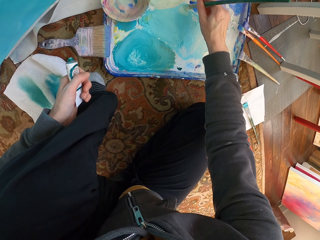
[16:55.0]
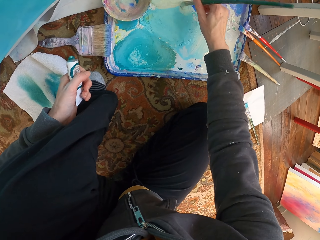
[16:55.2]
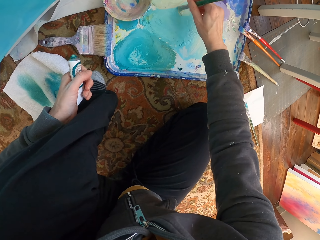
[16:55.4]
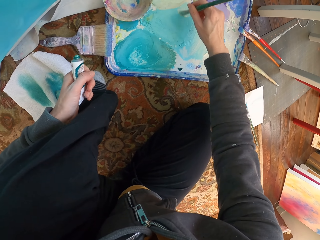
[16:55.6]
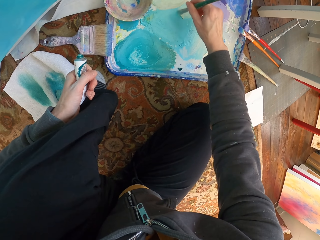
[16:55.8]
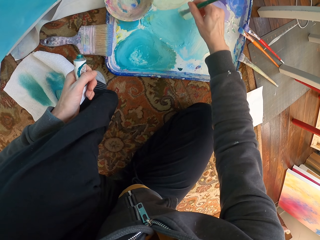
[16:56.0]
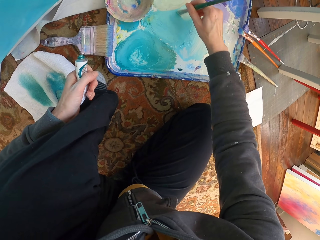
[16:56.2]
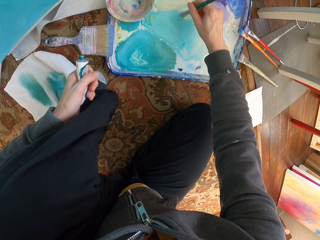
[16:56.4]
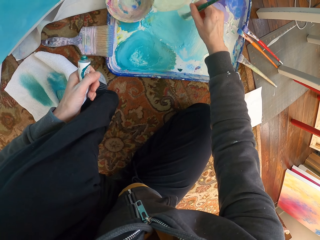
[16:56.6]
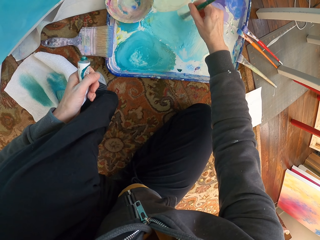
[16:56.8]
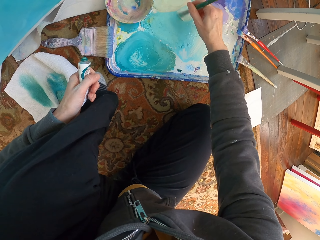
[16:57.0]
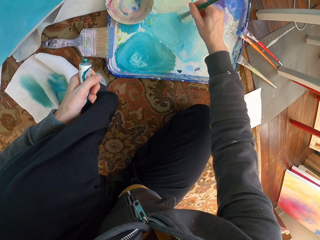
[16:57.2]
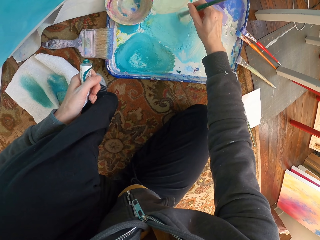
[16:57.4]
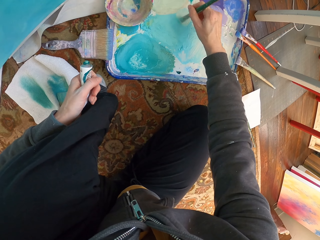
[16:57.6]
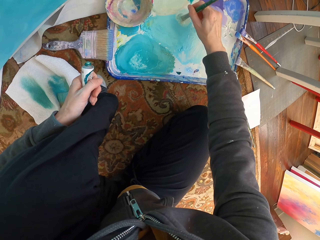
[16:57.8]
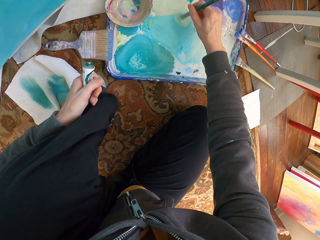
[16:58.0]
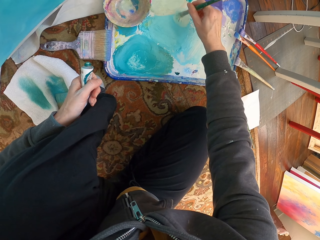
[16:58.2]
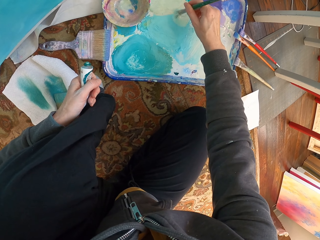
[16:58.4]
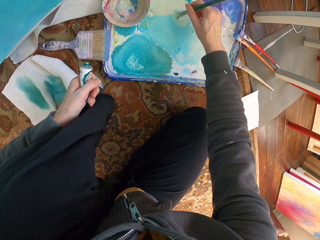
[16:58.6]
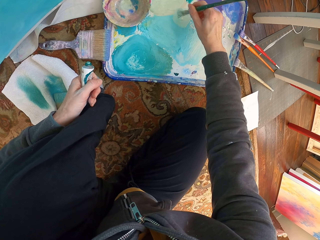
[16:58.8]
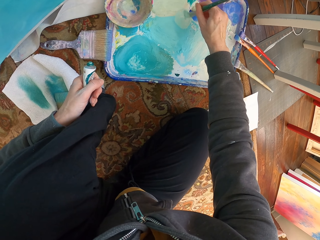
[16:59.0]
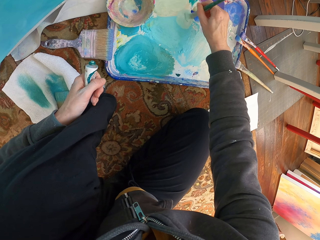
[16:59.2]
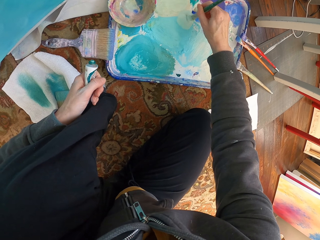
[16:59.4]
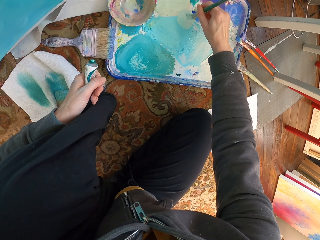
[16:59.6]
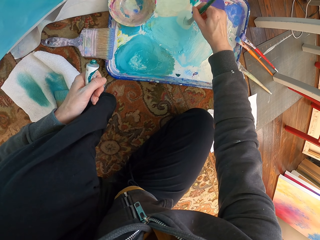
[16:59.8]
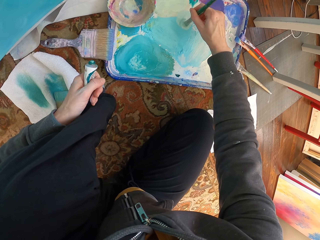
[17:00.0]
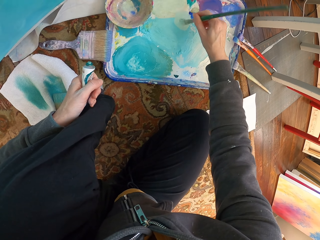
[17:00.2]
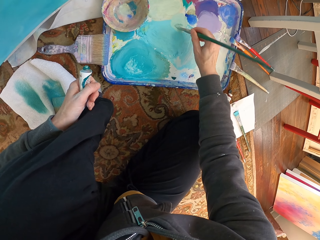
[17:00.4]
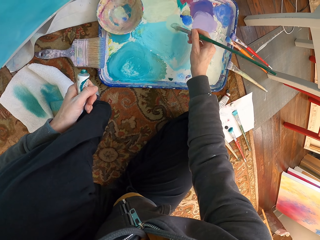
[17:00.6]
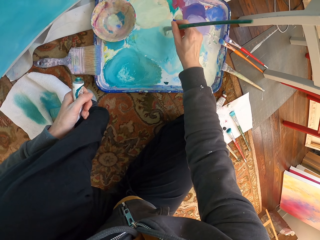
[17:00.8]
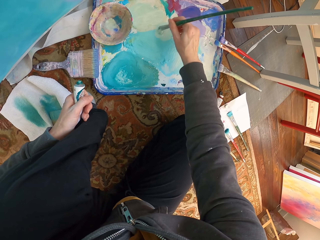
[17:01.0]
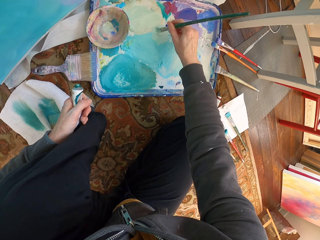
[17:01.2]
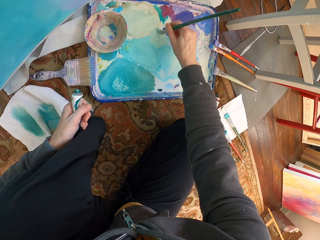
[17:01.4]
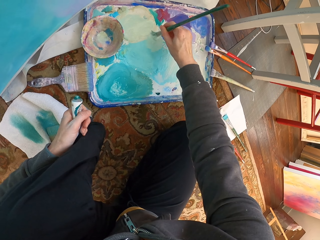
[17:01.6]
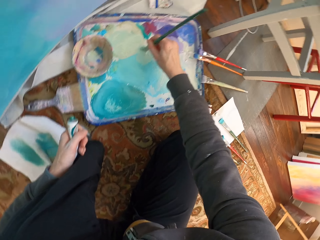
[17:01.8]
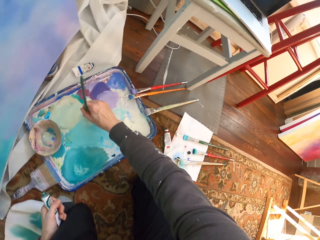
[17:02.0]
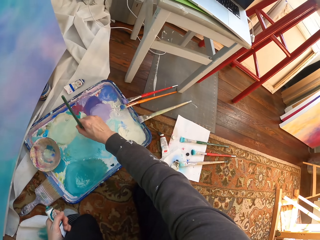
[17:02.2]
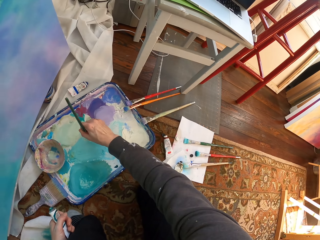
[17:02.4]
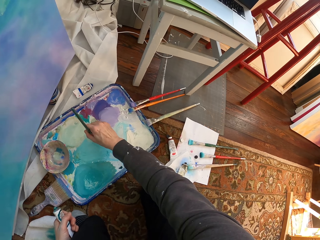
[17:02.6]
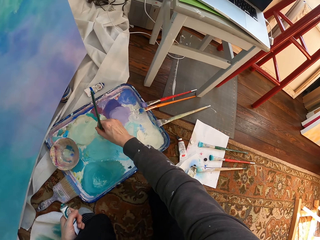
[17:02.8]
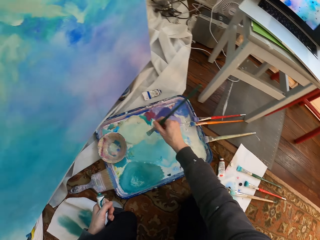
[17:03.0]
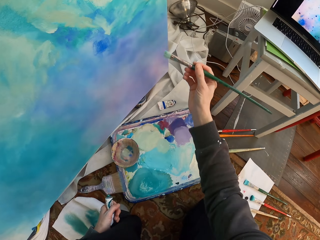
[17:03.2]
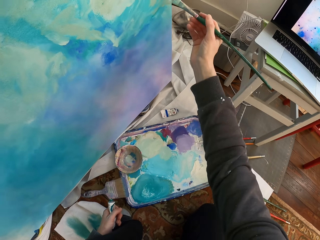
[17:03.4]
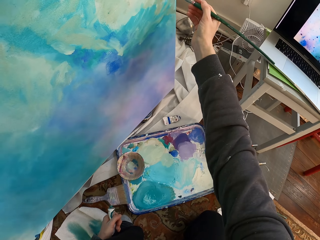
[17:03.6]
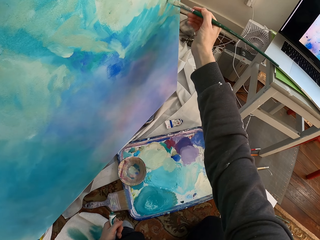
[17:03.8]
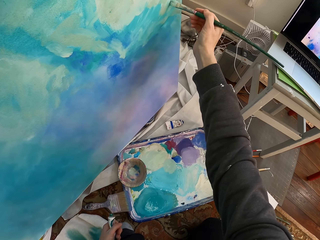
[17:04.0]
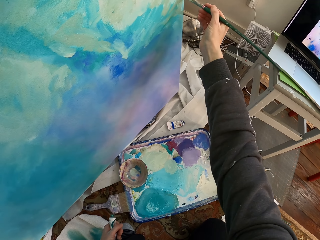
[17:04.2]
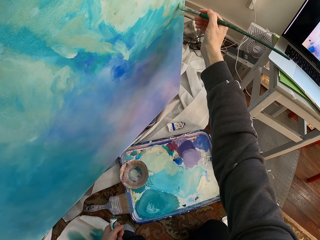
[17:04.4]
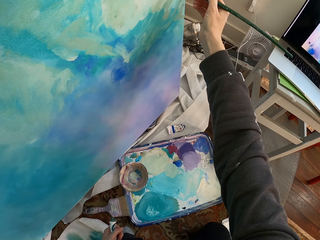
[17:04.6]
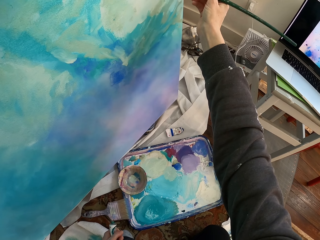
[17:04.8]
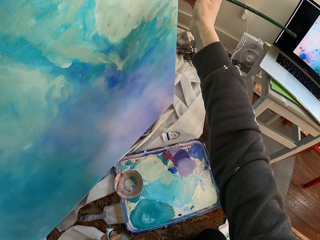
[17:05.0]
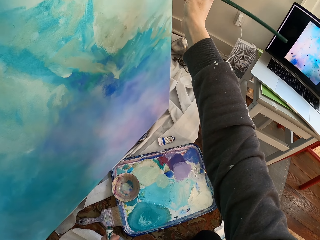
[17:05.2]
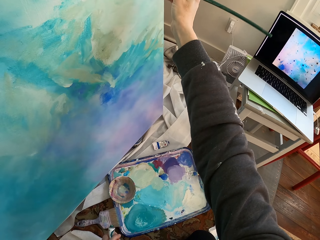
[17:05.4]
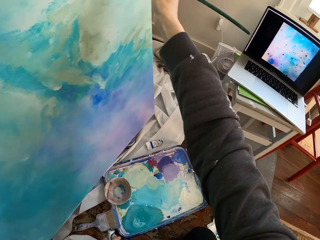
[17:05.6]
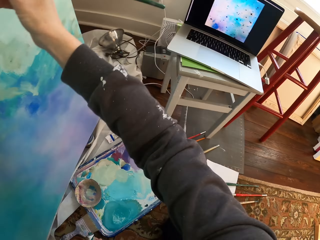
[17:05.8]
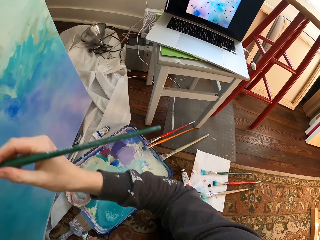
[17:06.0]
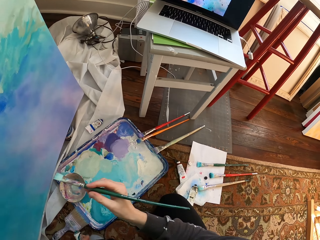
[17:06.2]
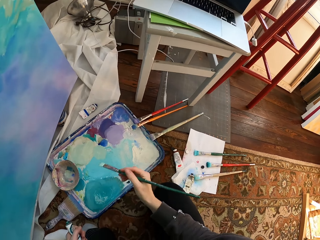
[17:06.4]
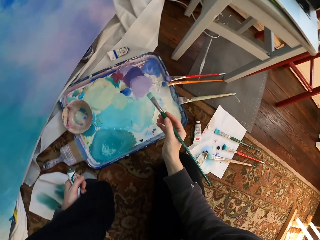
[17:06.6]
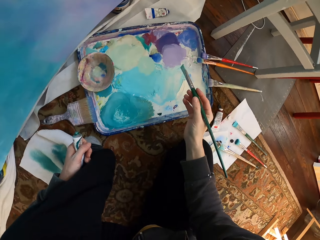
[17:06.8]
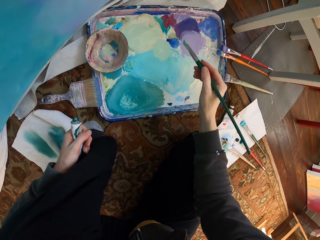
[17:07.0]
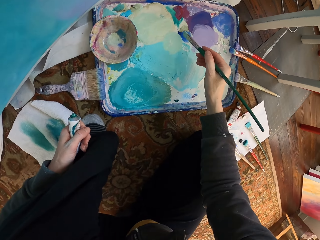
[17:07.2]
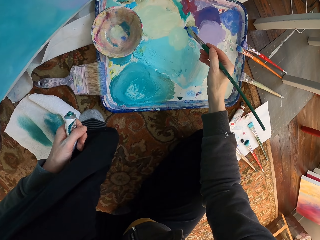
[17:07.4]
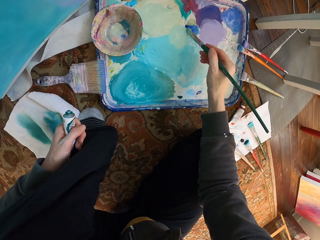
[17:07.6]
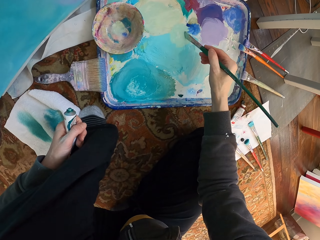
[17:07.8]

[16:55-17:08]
The camera wearer mixes paint. They move the brush on the paint. They paint the board.

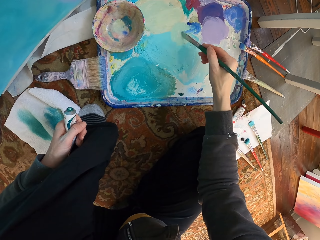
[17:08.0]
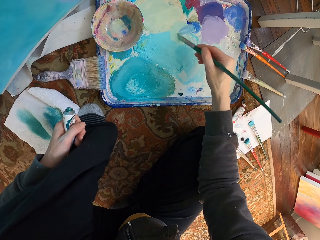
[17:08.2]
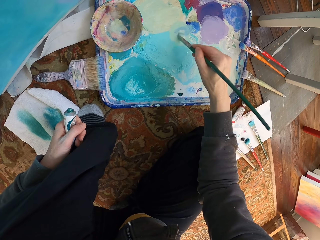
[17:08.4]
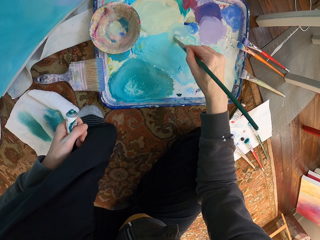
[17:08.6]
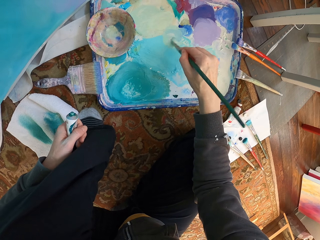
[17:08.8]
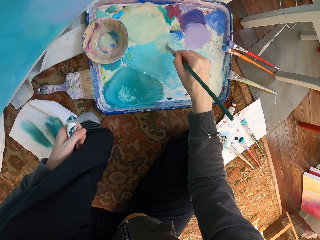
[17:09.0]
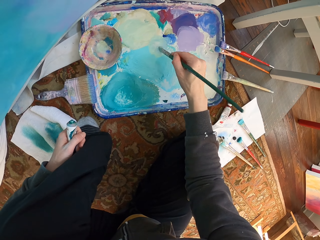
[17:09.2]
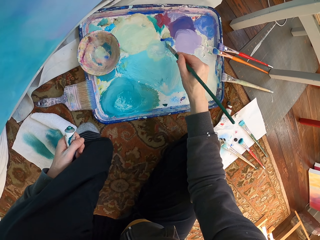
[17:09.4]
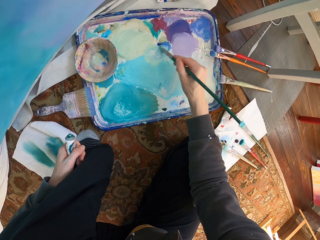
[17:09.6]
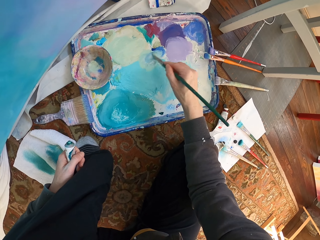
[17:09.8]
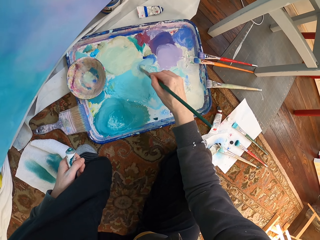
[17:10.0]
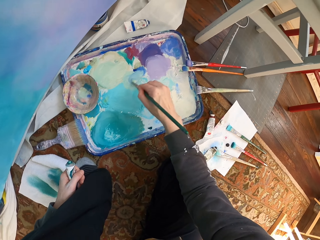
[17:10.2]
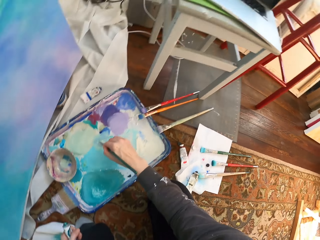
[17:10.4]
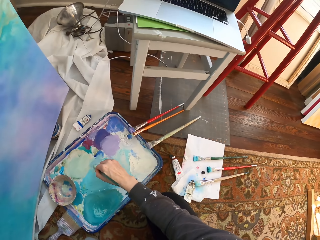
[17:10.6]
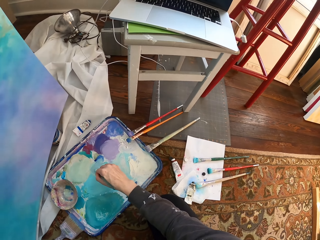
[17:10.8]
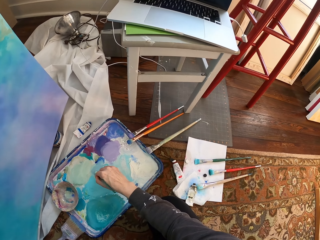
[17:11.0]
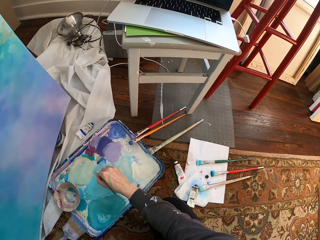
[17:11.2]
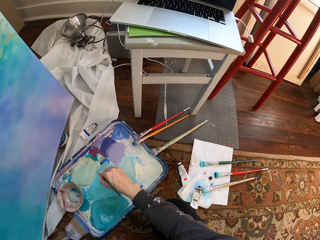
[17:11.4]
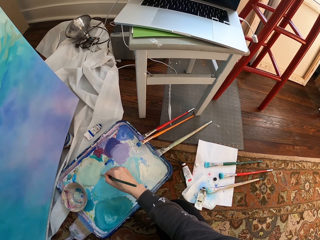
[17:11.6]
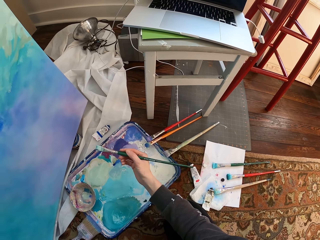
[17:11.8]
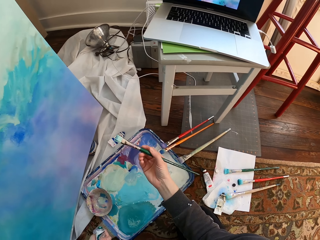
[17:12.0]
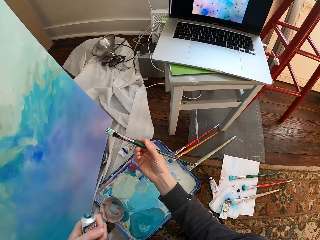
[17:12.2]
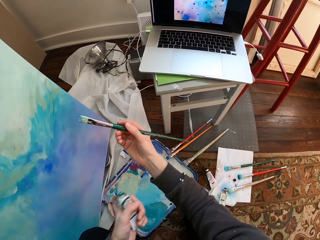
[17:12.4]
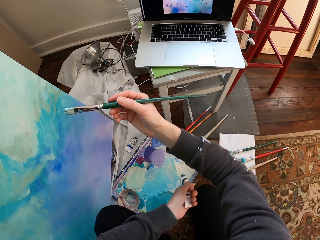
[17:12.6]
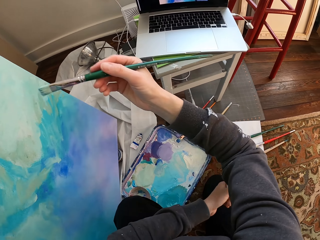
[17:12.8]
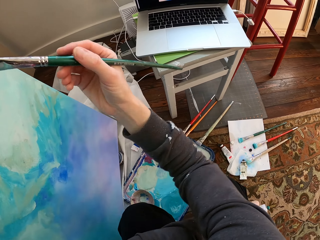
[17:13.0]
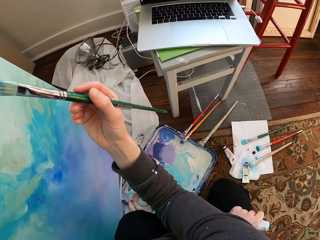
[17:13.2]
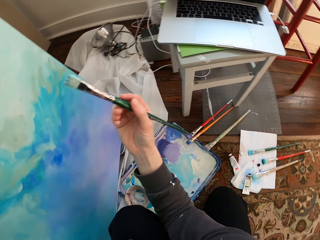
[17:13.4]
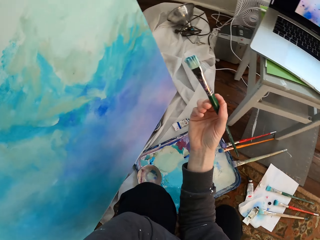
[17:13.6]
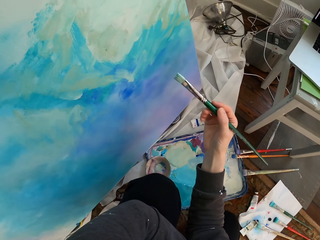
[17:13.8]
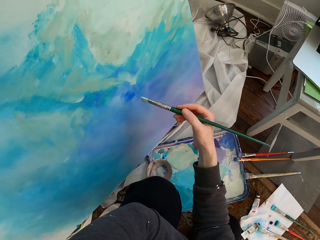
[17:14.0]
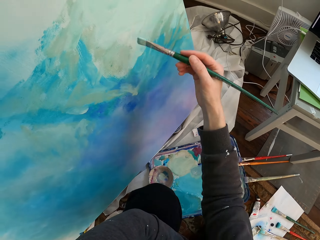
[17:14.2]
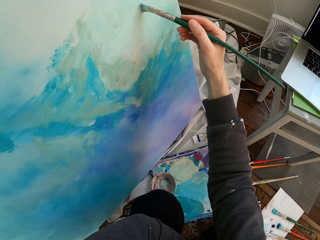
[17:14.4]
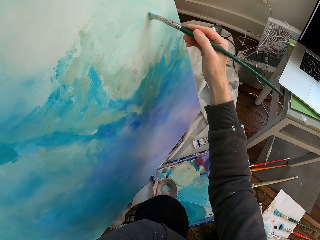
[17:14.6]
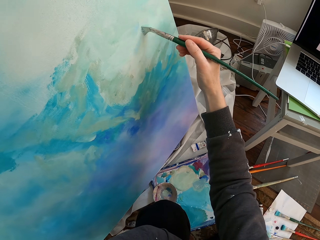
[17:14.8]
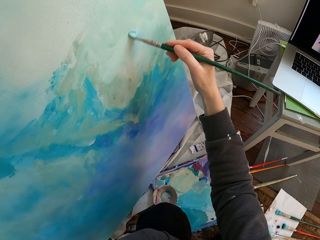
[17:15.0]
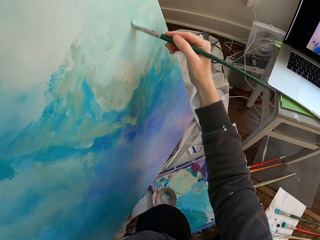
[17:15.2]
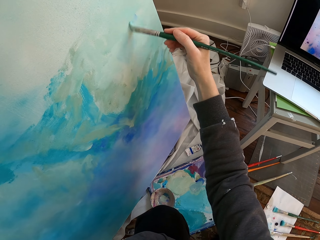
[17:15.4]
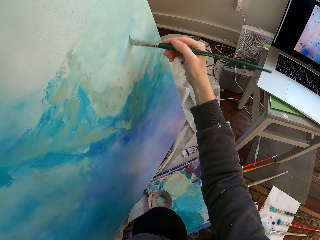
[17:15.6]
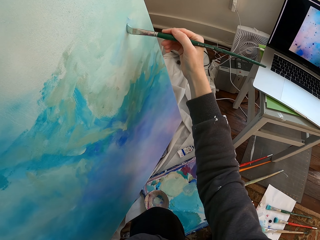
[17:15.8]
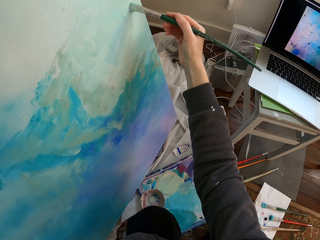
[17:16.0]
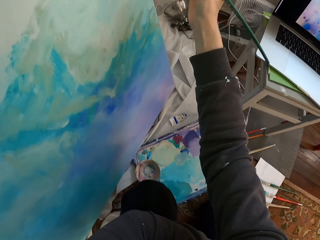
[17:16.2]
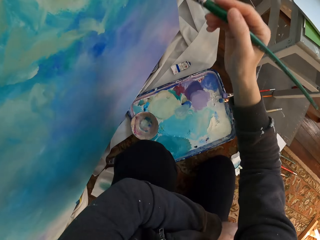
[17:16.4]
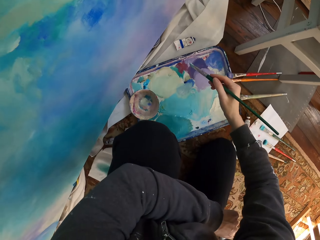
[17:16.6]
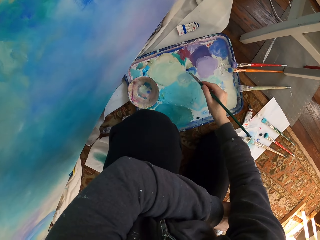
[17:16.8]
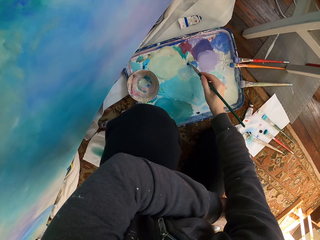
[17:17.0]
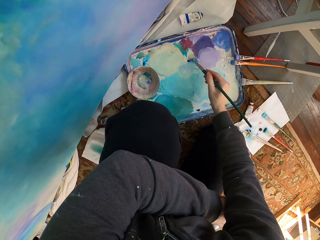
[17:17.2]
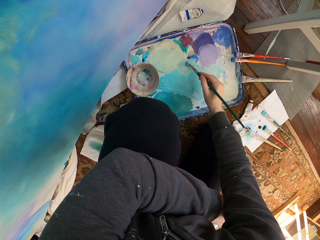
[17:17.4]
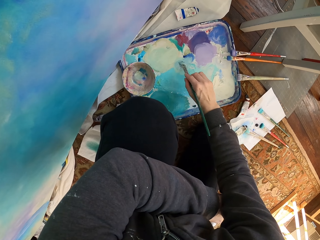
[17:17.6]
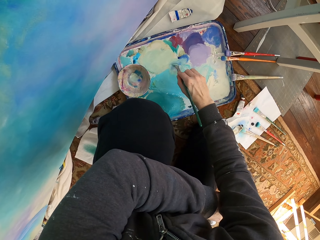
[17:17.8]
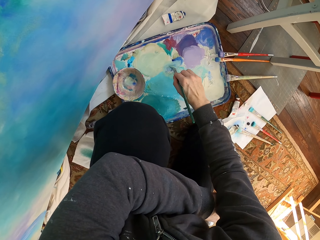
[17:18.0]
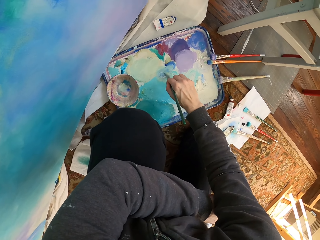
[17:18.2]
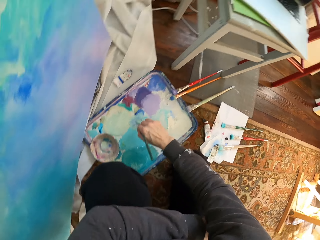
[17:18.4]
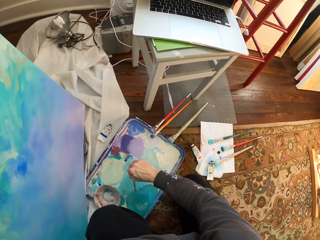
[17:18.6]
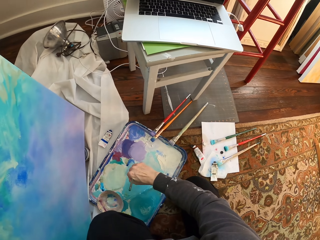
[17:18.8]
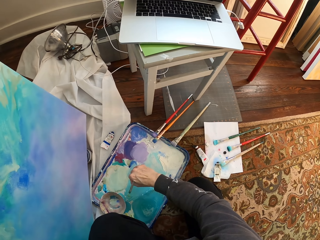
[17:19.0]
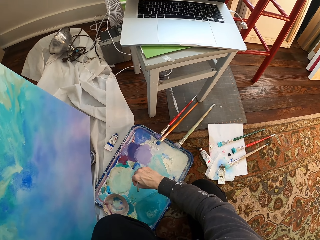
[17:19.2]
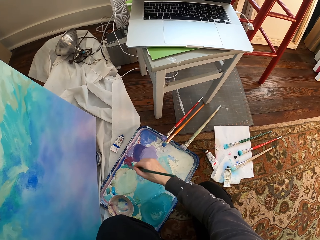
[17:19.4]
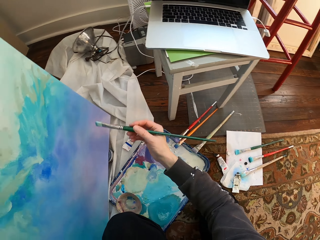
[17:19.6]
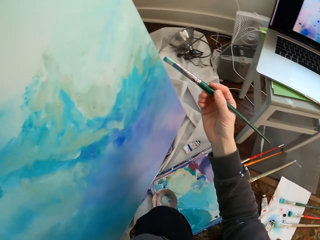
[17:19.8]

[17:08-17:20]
The camera wearer mixes paint. They move the brush on the paint. They paint the board. They mix paint.
